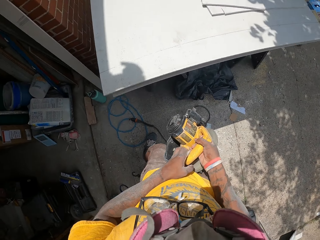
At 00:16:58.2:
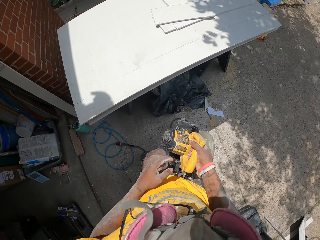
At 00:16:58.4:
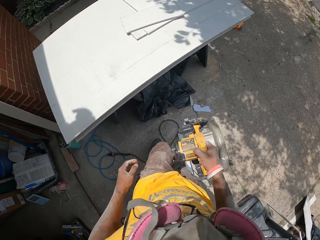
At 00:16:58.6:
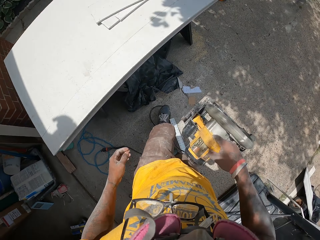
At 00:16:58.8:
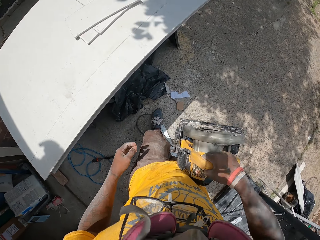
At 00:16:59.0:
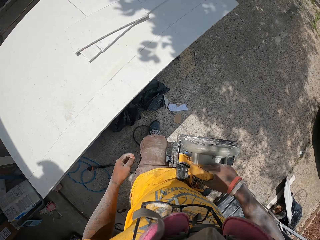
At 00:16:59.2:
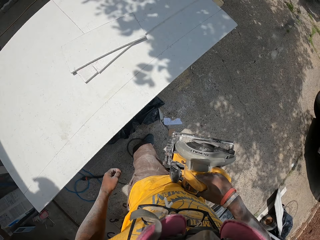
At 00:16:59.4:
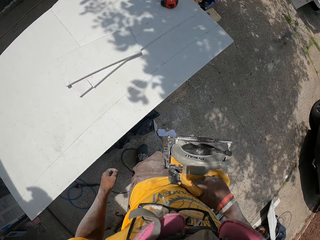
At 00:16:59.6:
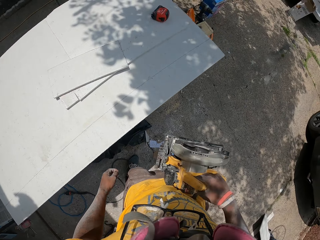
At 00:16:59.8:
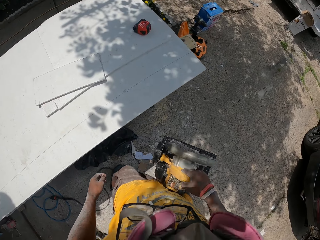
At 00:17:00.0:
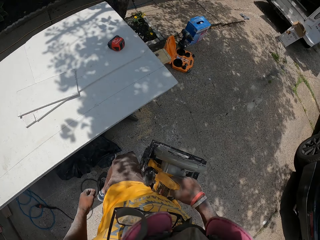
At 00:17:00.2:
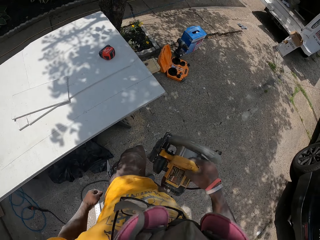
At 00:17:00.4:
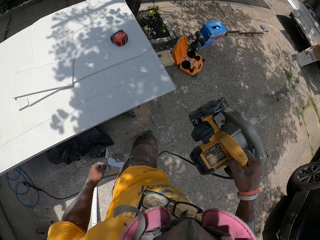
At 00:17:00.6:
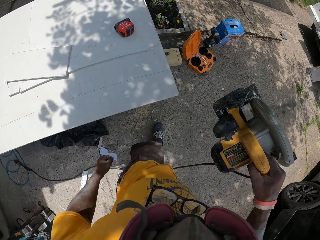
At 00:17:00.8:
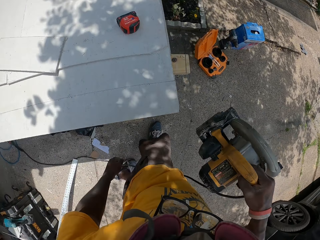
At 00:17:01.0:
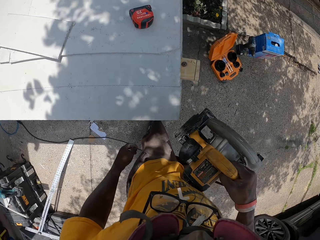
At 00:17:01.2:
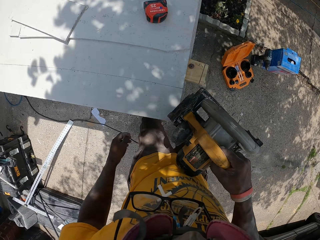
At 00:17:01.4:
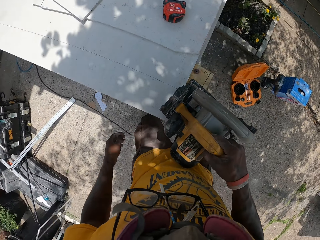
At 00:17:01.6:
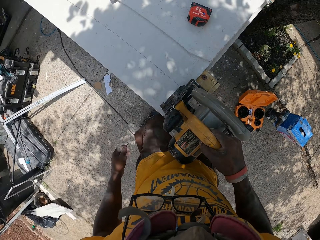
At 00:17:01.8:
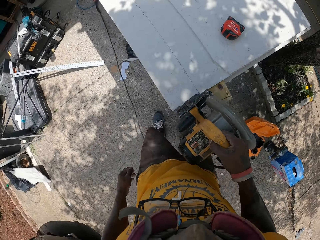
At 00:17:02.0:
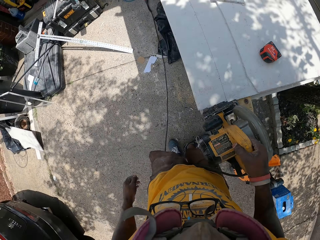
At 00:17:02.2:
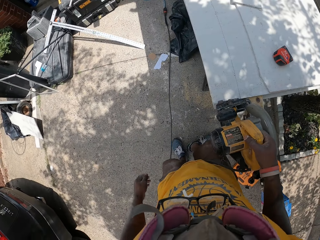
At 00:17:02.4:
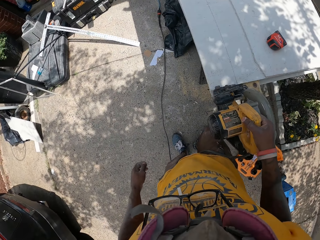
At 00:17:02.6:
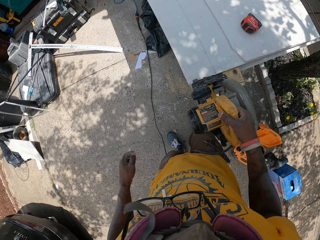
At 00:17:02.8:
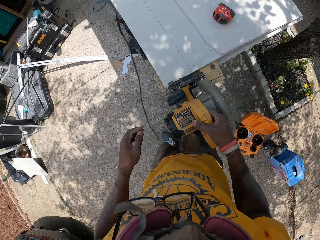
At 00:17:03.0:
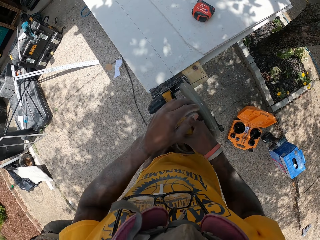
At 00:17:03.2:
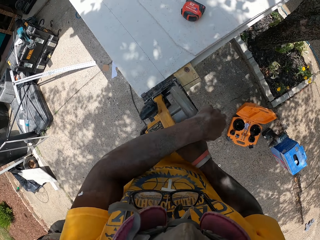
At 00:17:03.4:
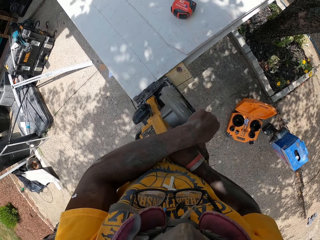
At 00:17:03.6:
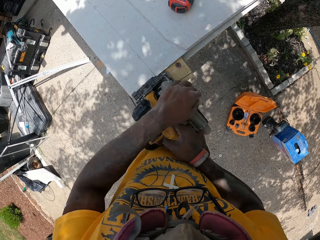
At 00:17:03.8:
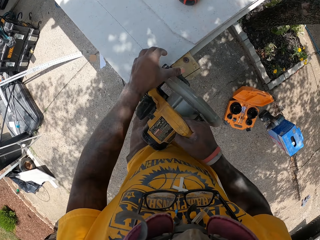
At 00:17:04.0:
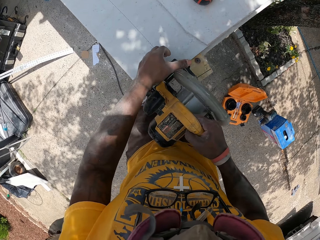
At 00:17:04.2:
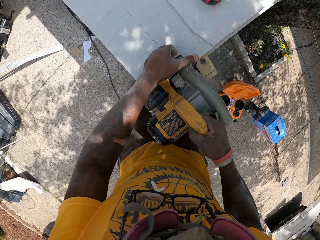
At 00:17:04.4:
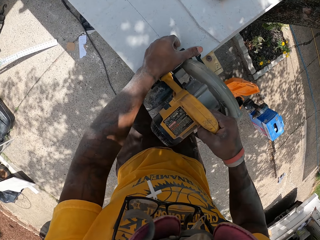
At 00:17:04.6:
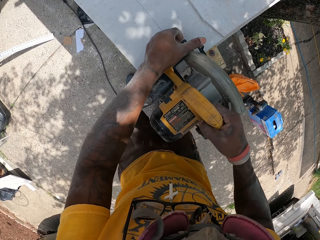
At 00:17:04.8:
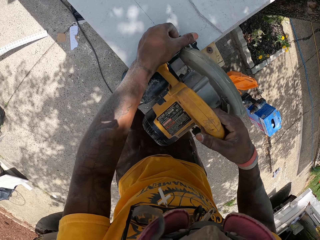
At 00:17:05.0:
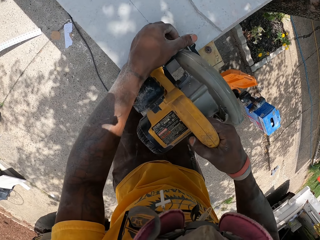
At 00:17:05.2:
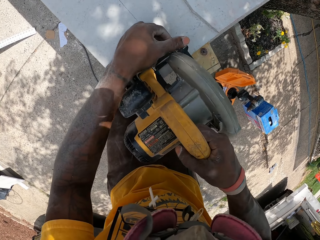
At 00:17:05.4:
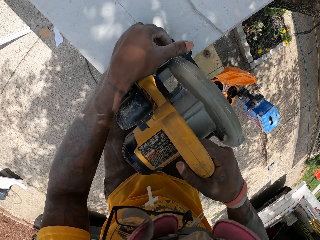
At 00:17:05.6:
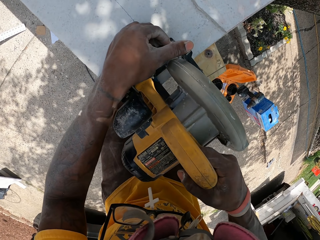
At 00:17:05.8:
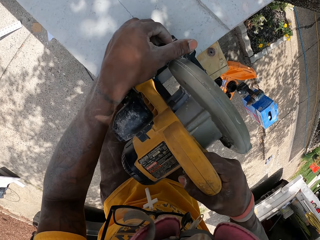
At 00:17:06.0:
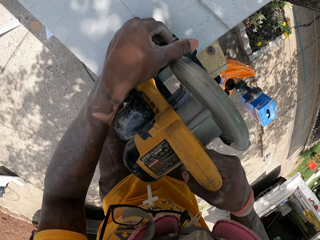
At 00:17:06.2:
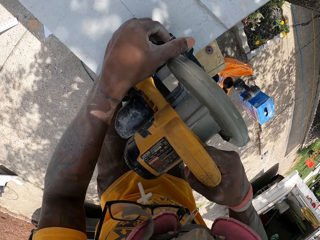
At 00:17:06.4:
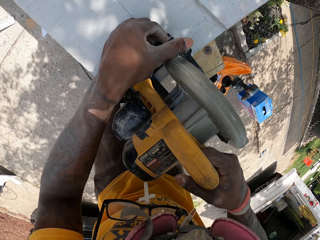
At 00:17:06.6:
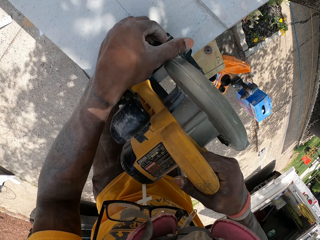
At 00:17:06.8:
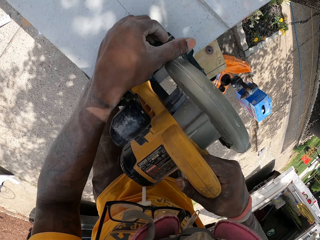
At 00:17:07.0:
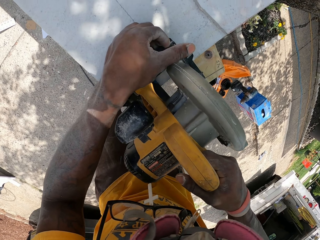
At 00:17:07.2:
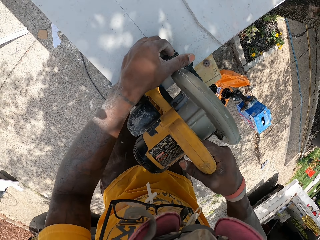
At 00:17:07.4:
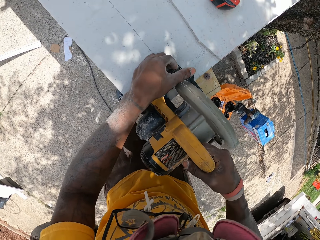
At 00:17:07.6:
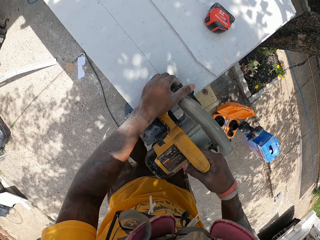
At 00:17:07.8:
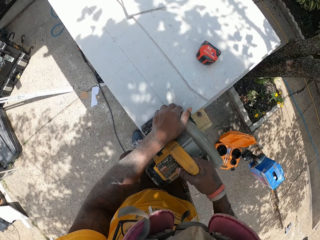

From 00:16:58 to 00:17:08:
The camera wearer holds the circular saw. He walks around. He cuts the slate sheet or wood with the electric circular saw on his hands.

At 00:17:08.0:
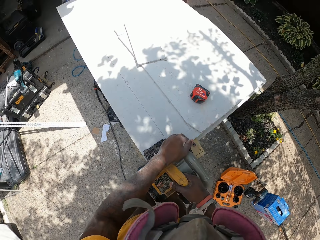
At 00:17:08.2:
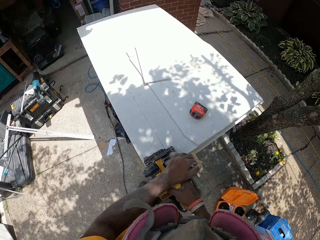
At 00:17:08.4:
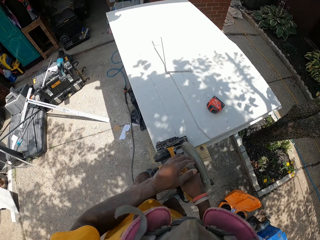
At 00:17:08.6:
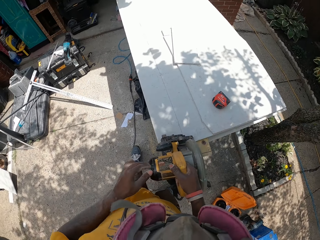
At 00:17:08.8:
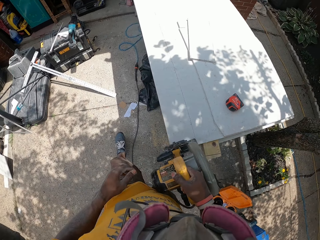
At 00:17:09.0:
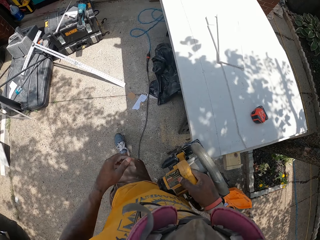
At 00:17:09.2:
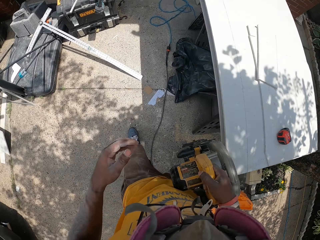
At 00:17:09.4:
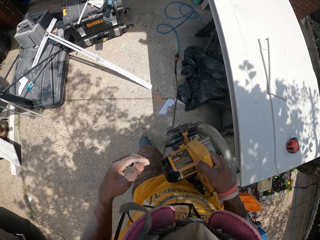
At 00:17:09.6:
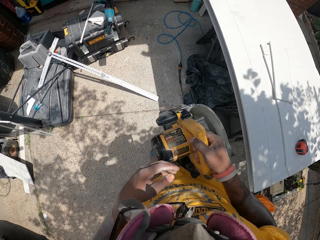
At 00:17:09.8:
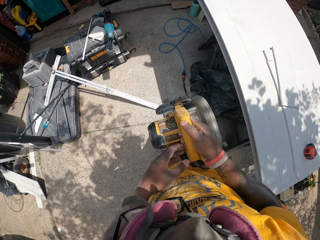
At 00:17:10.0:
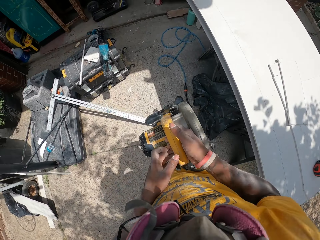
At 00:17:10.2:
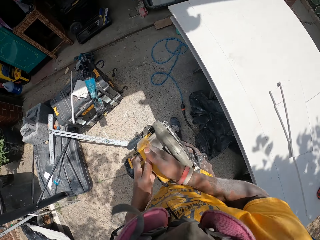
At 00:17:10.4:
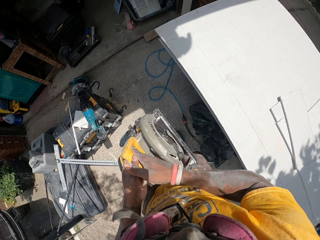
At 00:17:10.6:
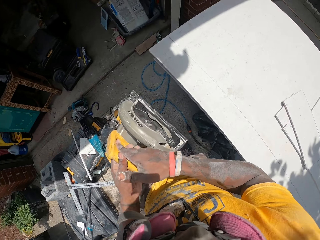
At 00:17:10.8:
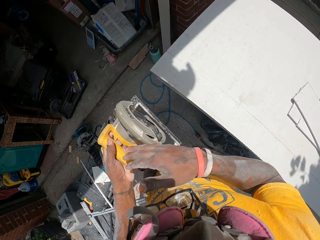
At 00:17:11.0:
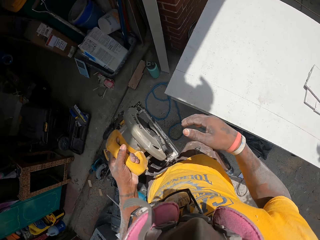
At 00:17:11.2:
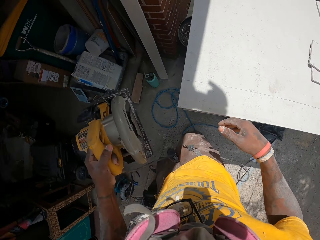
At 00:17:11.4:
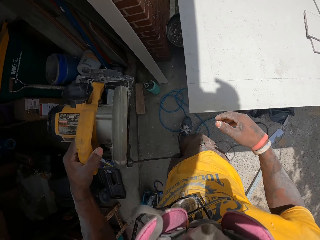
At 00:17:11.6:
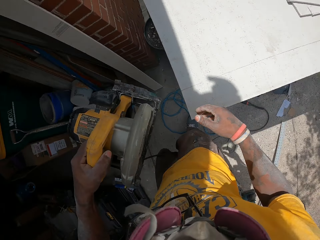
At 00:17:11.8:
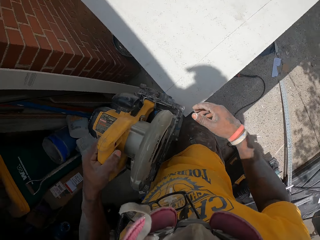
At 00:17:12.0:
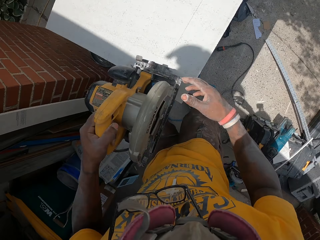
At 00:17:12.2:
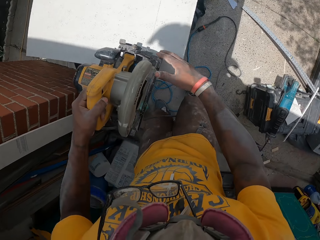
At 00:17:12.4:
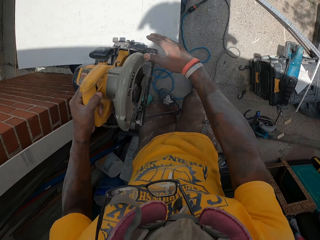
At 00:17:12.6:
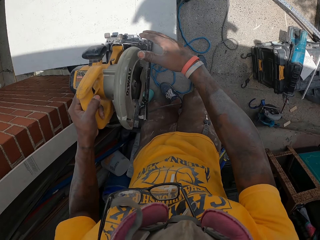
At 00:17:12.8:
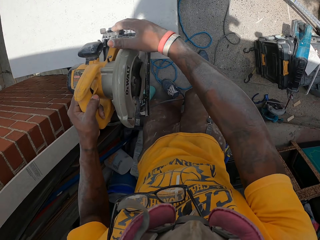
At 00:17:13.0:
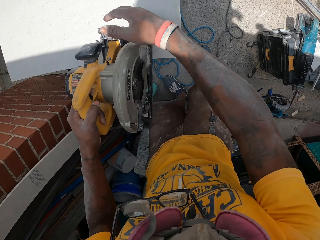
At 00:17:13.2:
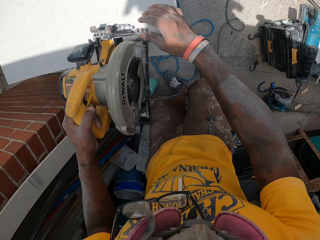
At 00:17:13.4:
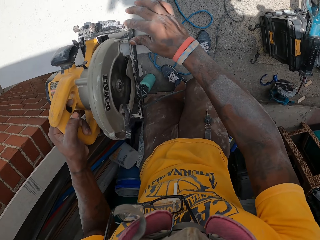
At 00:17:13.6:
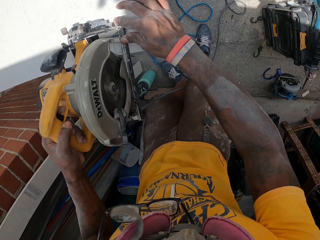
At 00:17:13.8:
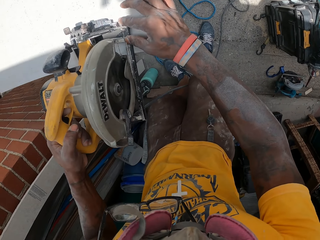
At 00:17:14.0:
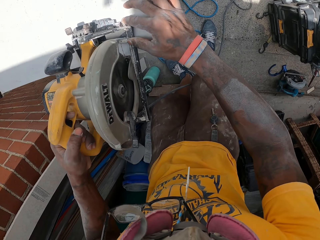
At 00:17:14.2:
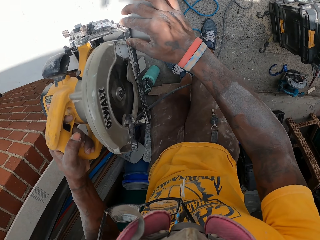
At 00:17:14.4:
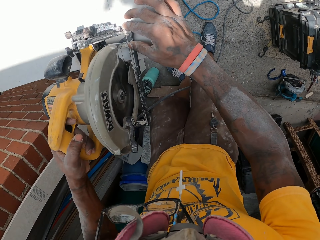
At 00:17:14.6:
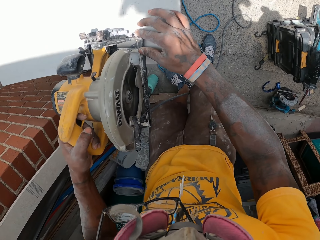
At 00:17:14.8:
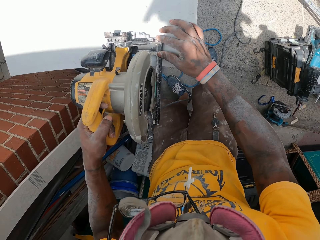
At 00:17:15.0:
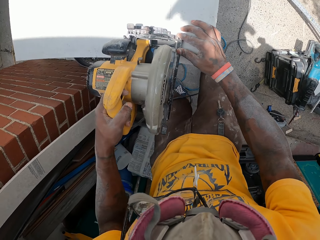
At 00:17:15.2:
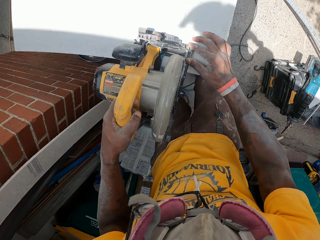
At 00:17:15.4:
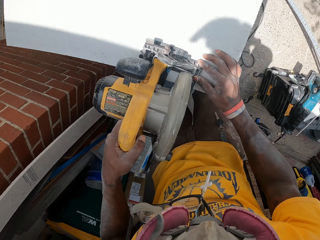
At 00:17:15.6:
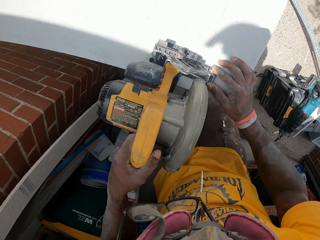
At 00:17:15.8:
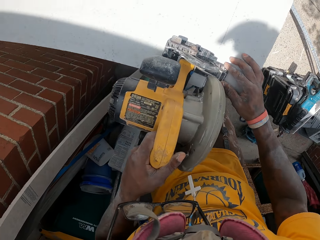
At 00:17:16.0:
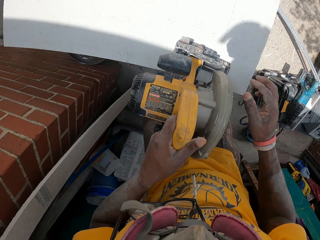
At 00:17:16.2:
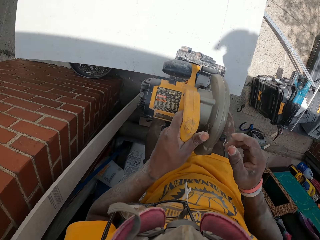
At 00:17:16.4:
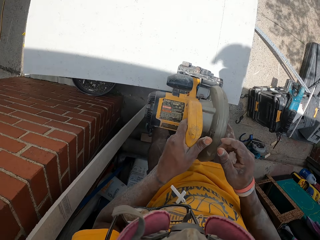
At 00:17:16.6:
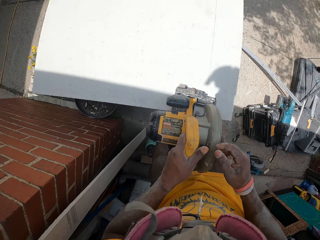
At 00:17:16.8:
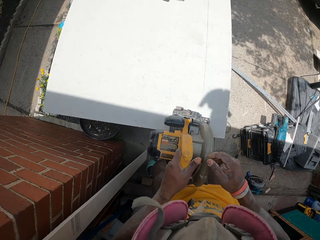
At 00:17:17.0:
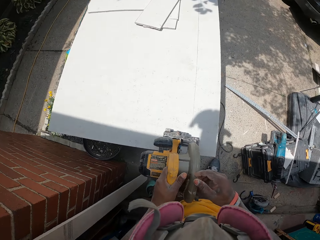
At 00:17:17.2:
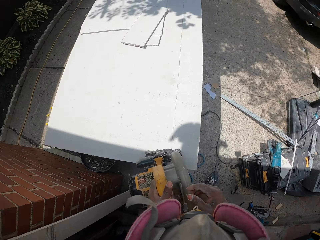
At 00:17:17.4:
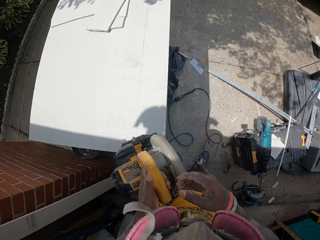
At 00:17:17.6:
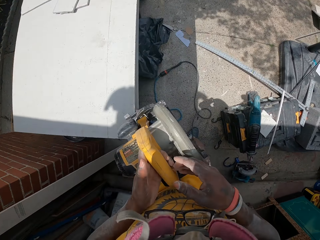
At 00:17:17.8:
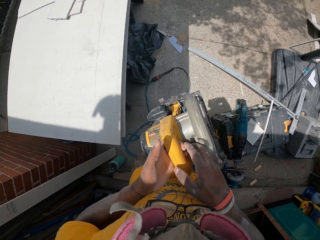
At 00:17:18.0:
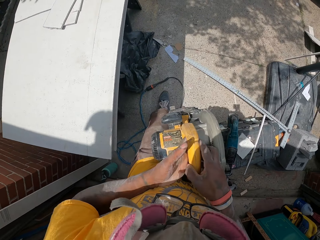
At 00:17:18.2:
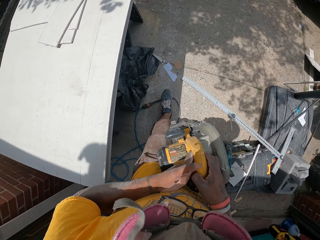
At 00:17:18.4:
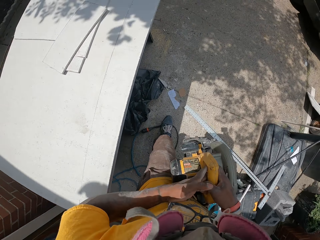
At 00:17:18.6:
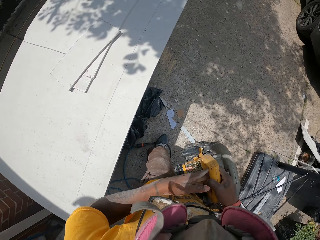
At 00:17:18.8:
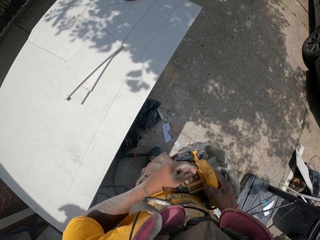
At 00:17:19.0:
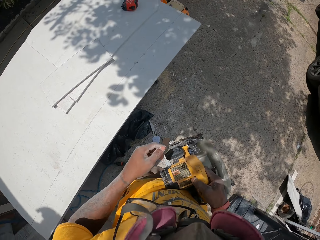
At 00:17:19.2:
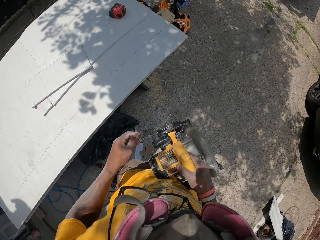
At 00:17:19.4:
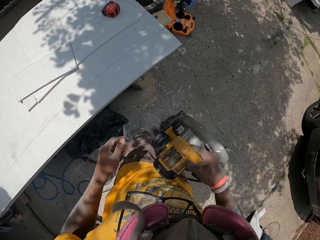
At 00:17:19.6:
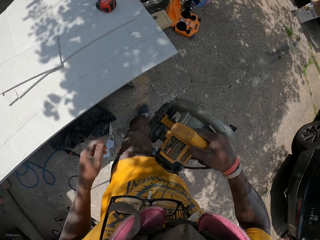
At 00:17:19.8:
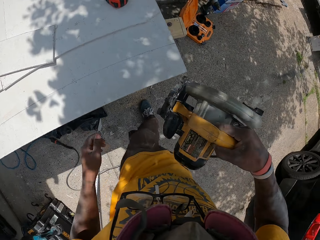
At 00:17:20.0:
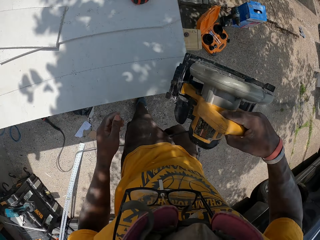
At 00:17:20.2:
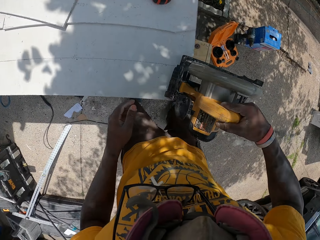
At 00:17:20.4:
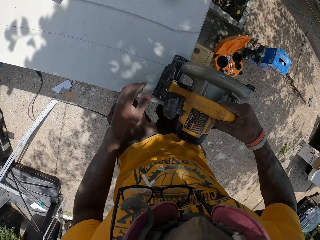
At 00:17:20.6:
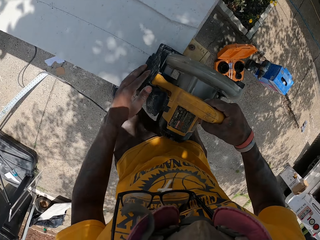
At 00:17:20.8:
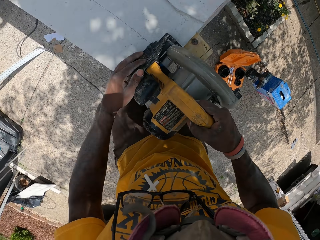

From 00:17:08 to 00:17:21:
The camera wearer moves with the electric circular saw to the opposite end of the slate sheet. He cuts the slate sheet or wood with the electric circular saw on his hands. He moves back with the electric circular saw to the opposite end of the slate sheet.
